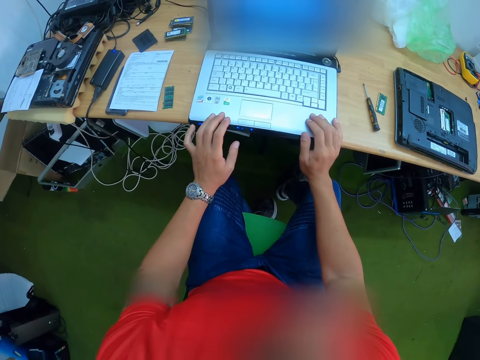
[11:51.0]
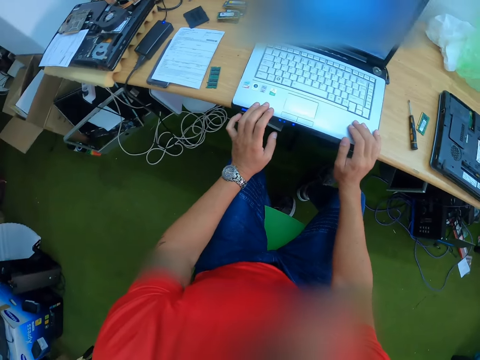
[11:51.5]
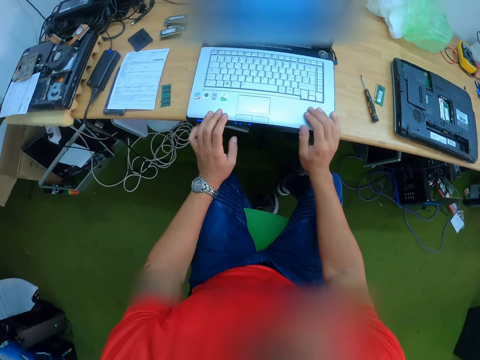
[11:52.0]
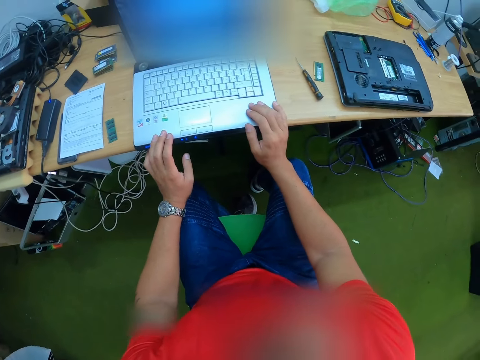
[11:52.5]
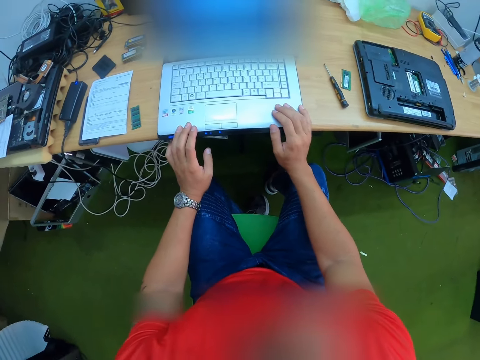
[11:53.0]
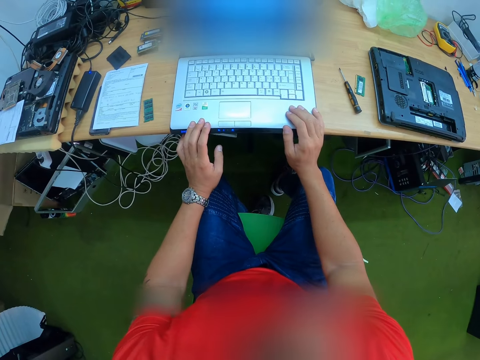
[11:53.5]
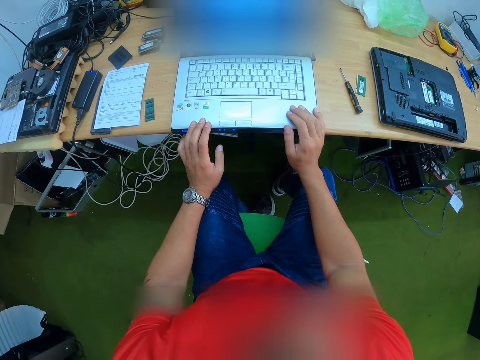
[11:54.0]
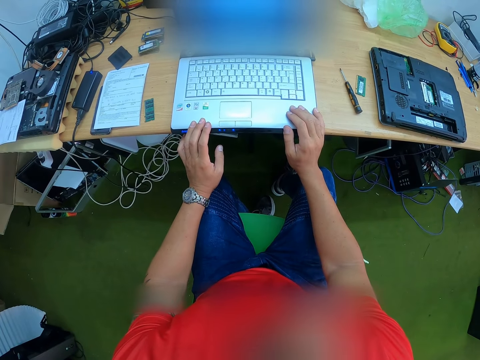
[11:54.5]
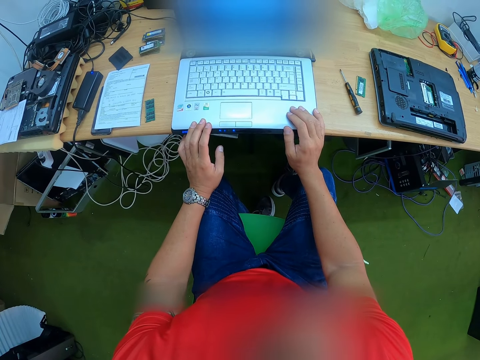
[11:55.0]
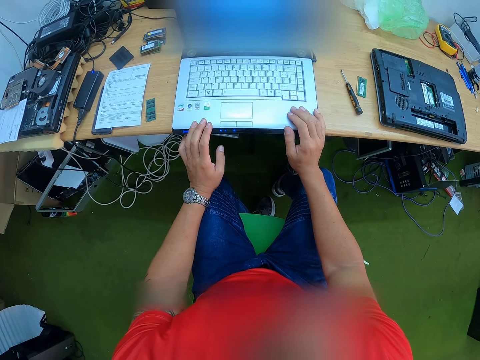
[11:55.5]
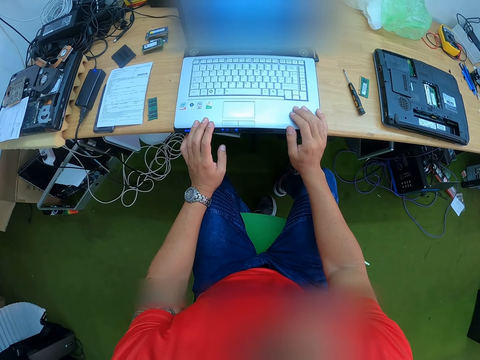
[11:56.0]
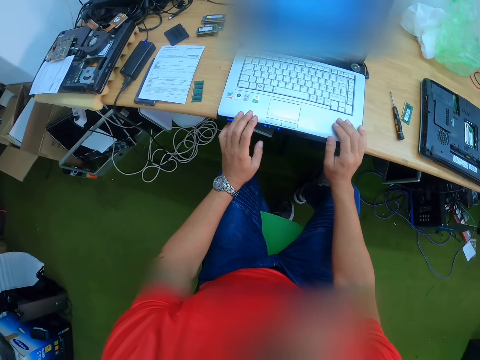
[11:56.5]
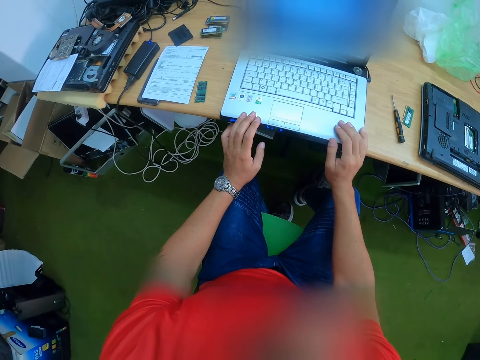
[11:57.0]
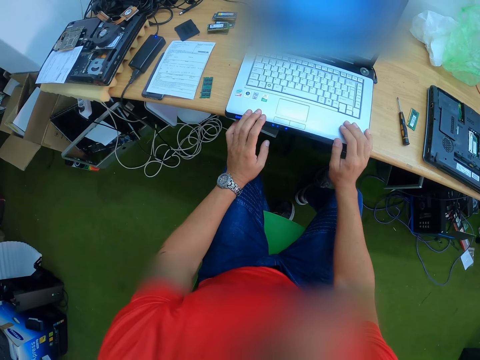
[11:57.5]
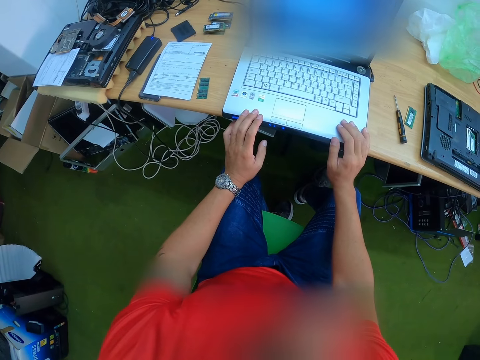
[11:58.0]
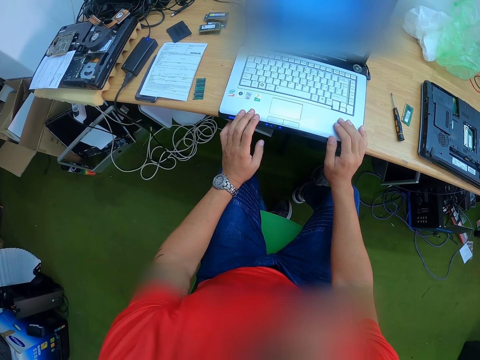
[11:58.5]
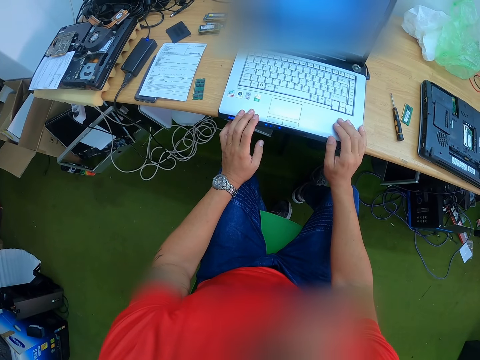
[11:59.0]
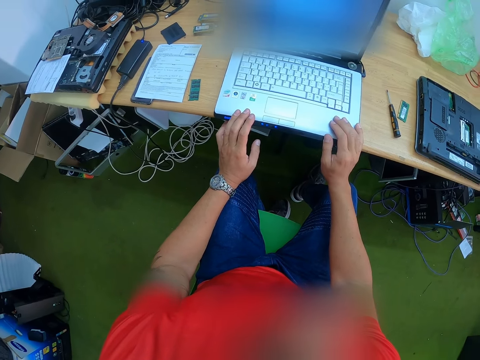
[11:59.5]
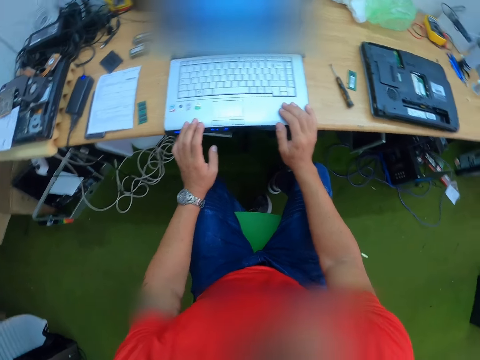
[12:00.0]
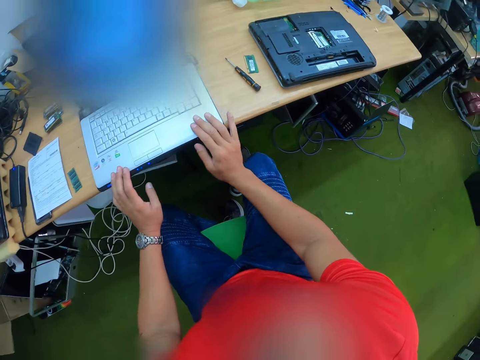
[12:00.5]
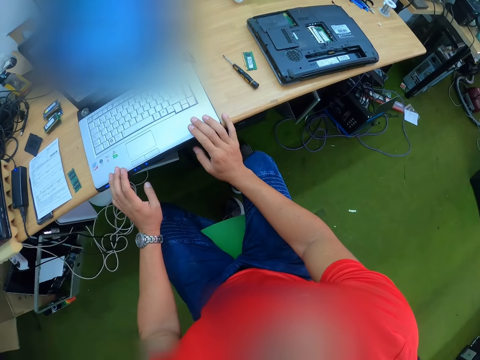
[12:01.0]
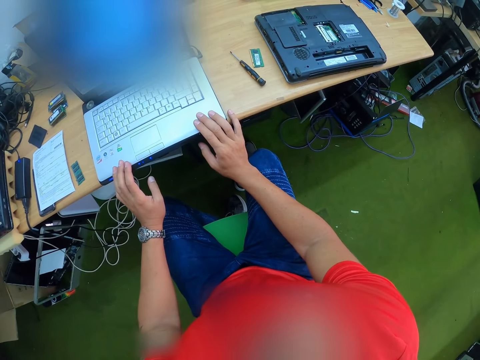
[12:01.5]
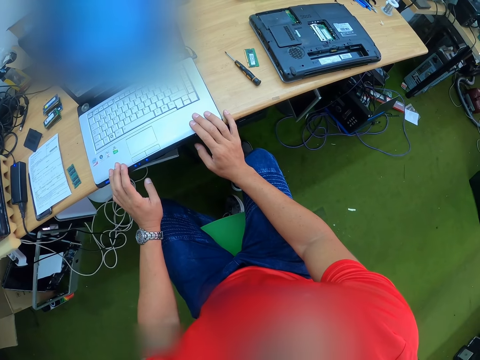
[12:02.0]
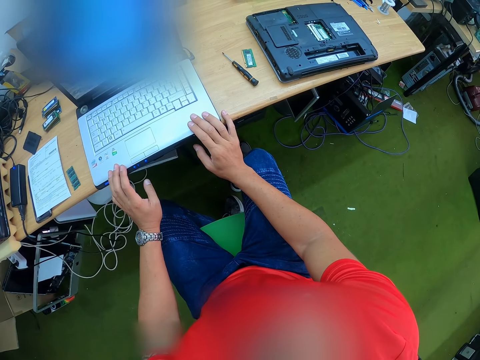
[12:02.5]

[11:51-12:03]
The camera wearer looks at the laptop. They touch the laptop.

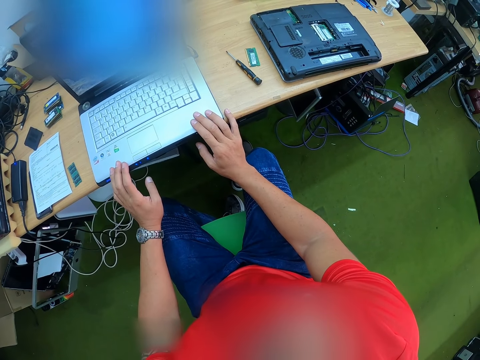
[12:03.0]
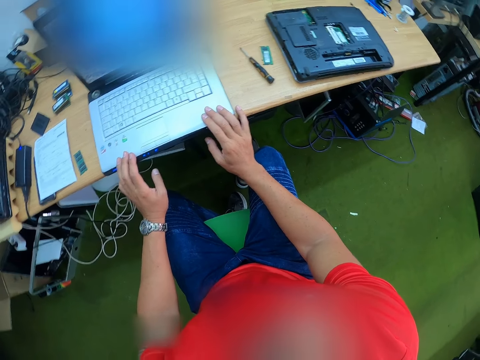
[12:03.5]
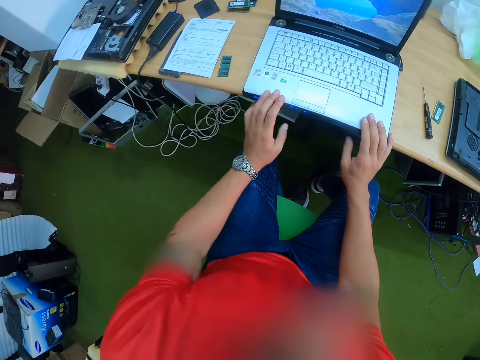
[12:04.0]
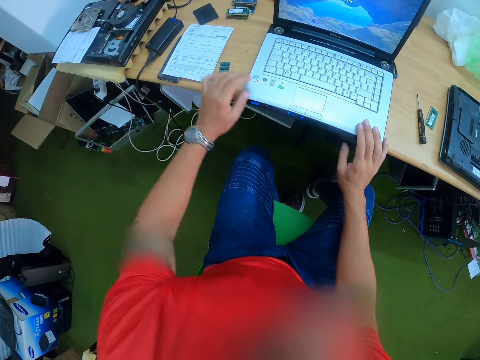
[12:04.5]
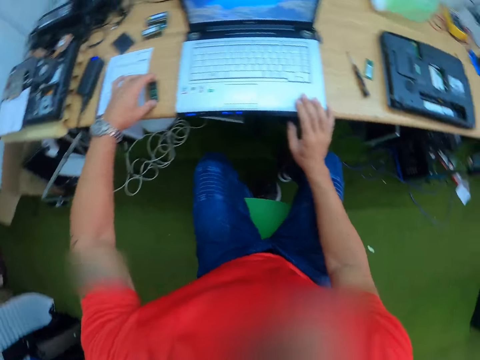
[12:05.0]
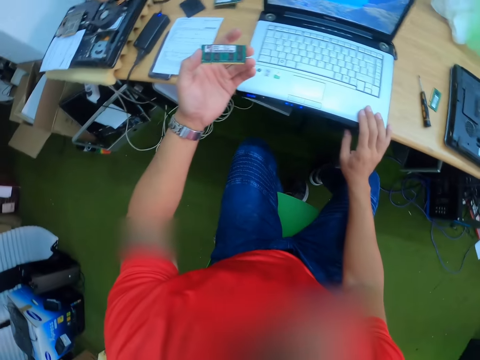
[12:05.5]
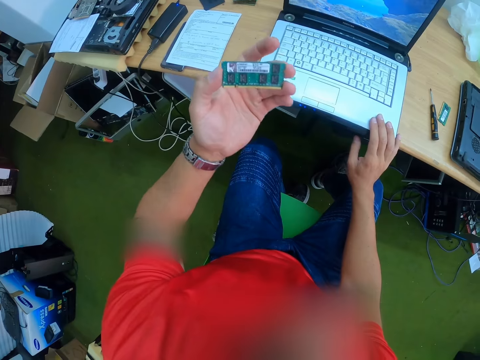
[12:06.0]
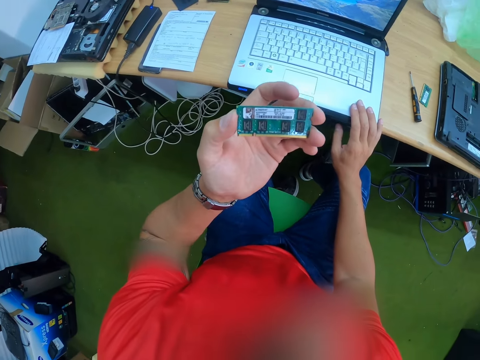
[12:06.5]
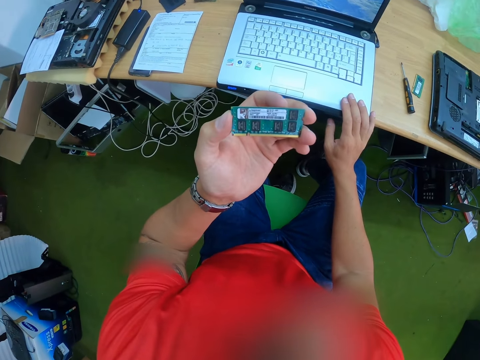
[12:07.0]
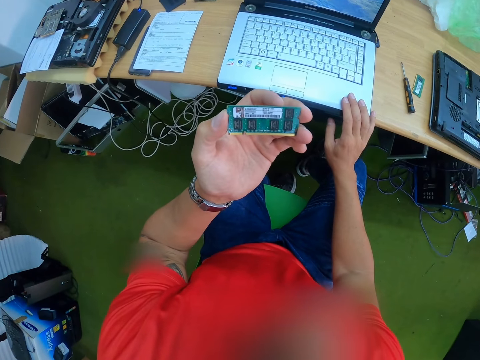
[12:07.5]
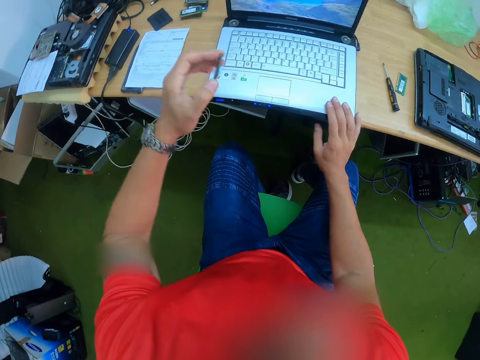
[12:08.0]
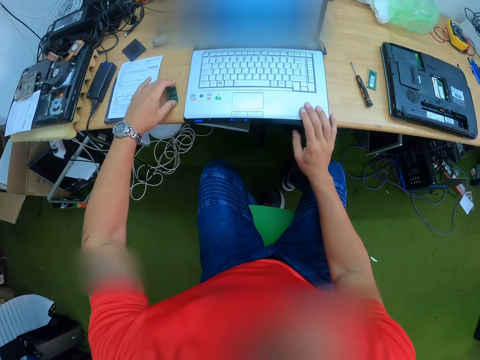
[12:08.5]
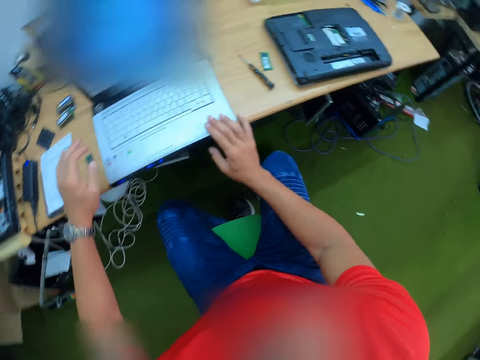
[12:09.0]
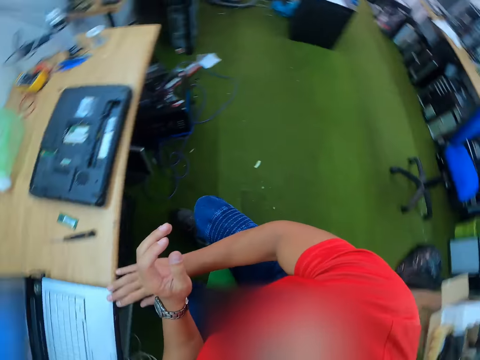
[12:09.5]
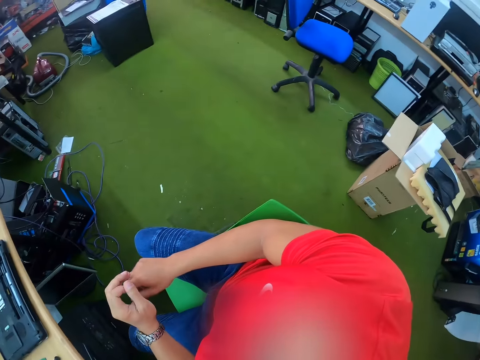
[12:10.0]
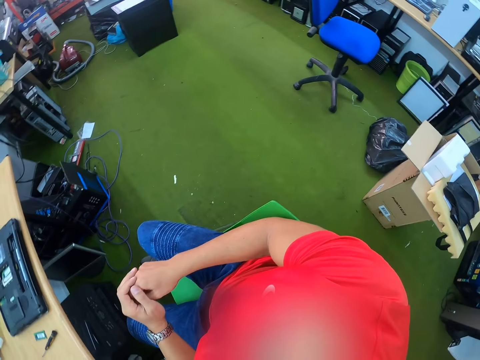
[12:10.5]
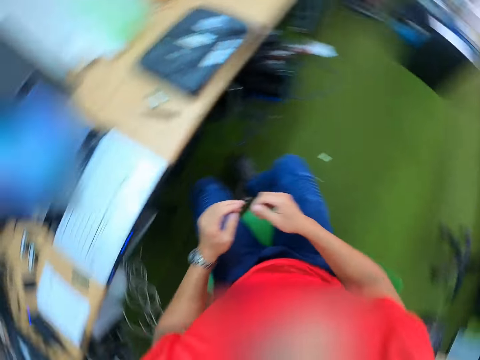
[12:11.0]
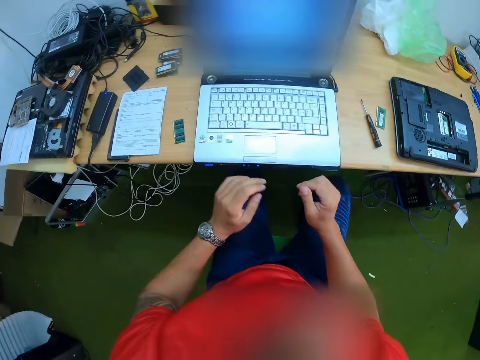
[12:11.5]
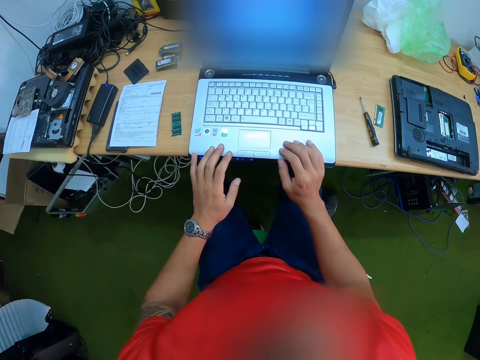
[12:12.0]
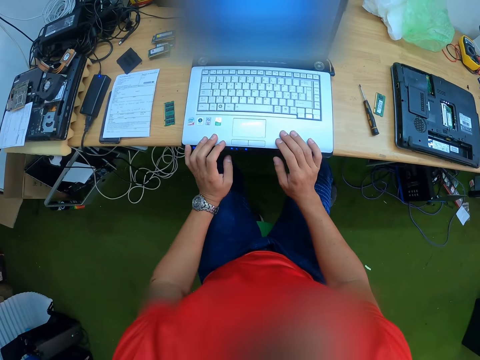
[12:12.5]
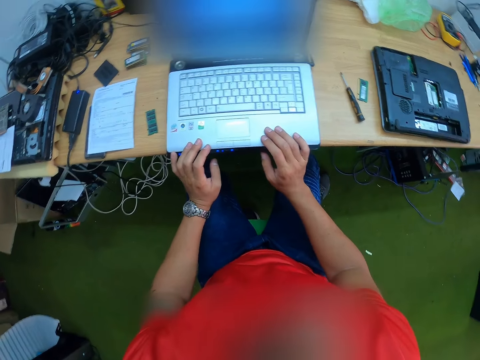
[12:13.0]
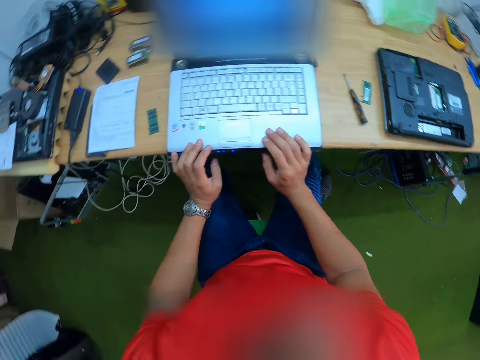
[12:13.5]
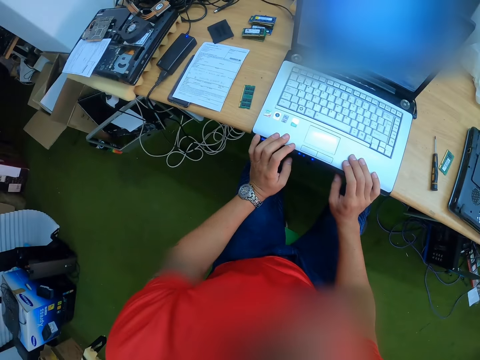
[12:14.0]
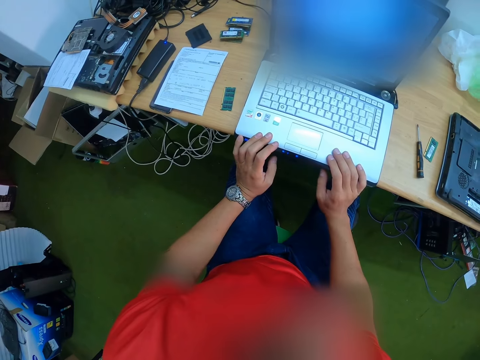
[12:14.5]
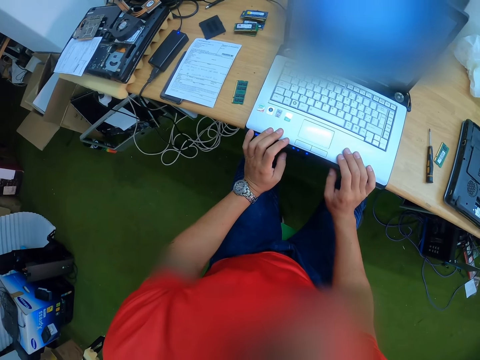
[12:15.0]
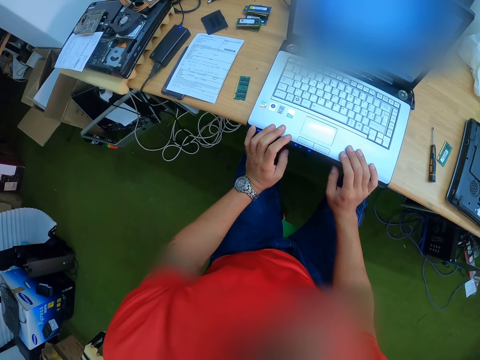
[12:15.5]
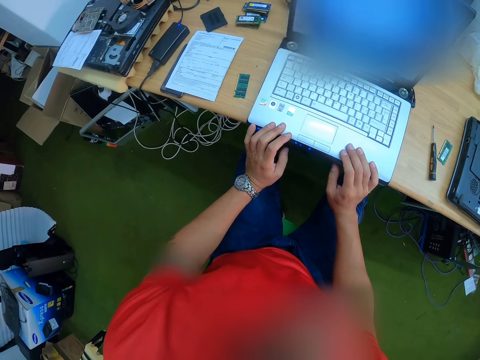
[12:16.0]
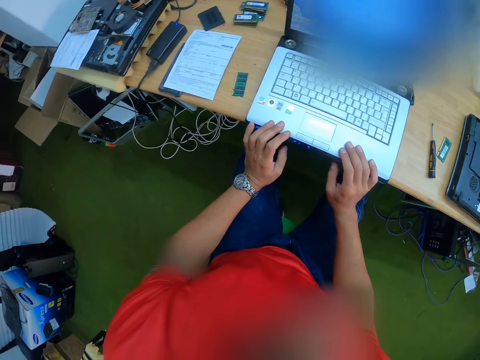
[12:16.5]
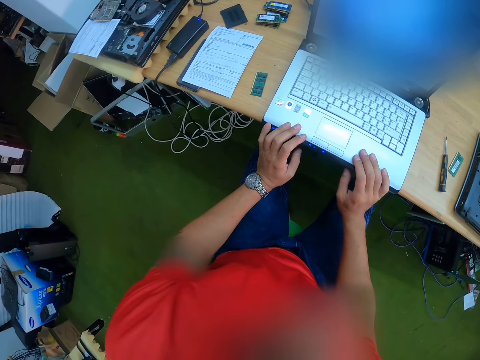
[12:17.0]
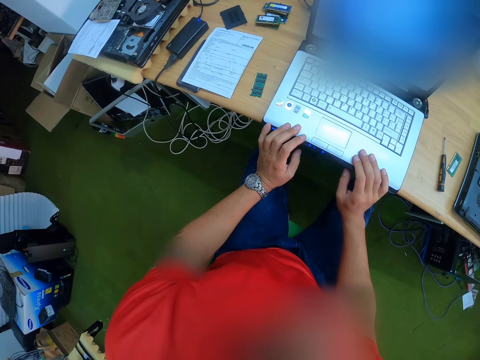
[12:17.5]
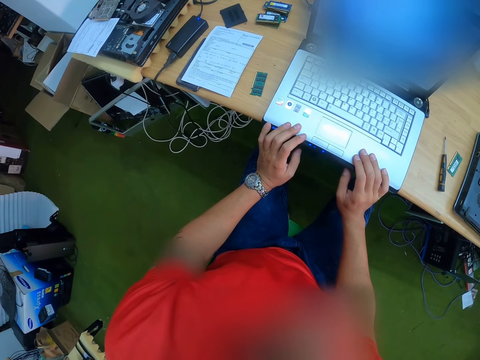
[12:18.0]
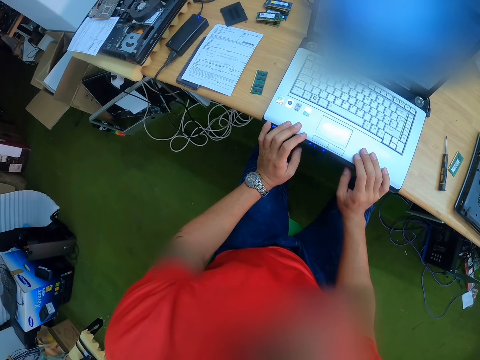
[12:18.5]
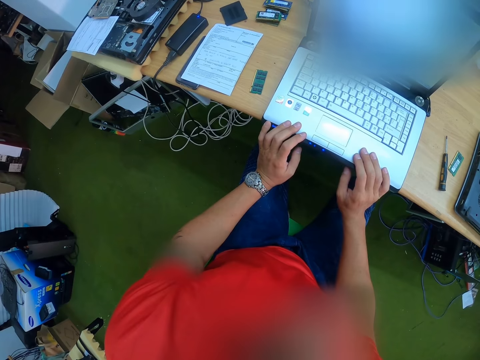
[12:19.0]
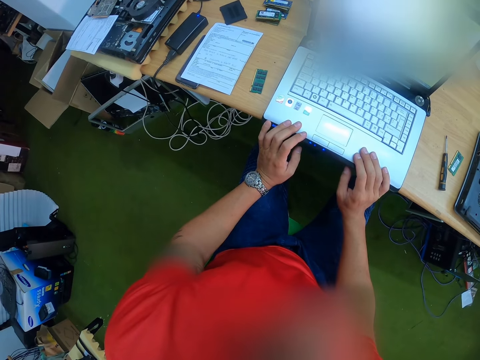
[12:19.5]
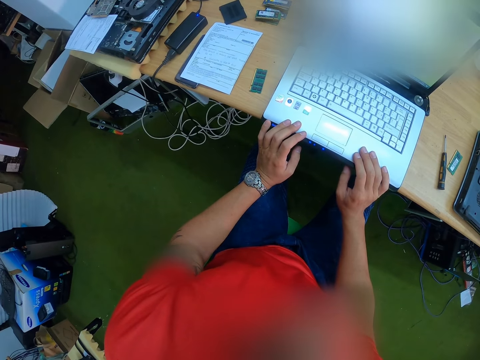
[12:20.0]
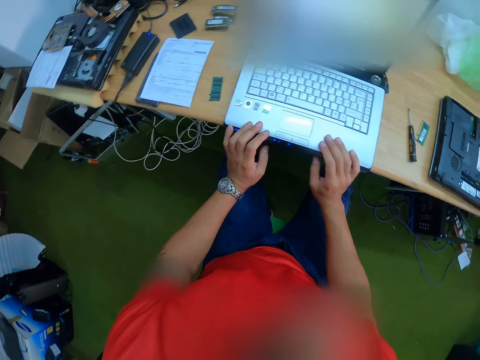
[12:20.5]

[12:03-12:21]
The camera wearer looks at the laptop. He picks a circuit board or memory from the table with his left hand. He touches the memory. He places the circuit board in his left hand on the table. He places both hands on the laptop. He looks around. He touches the laptop.
